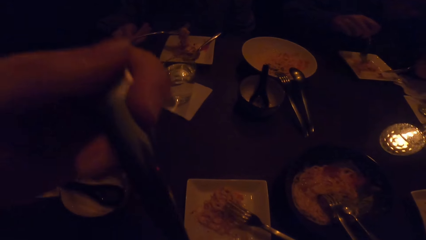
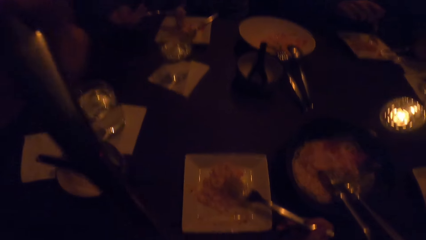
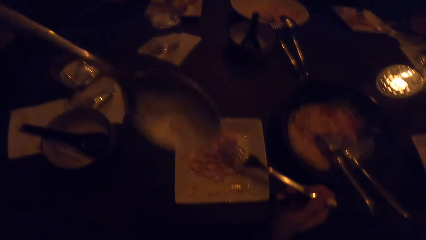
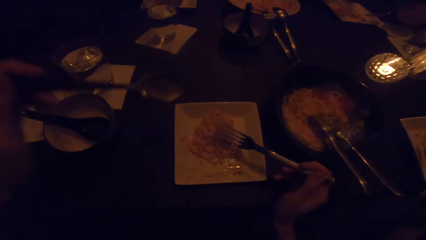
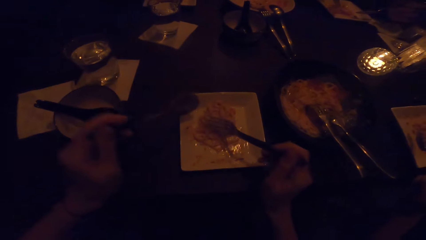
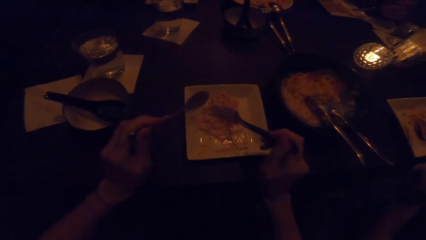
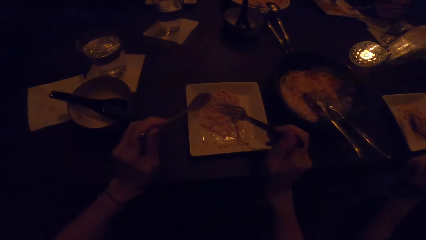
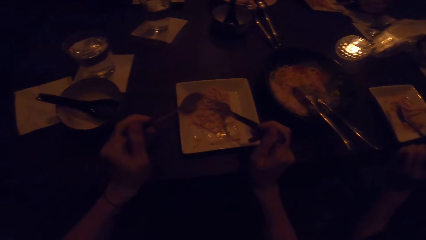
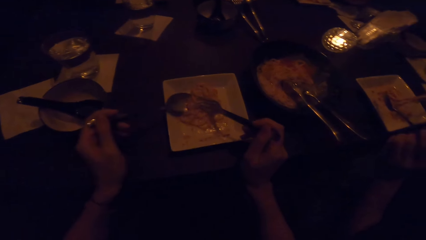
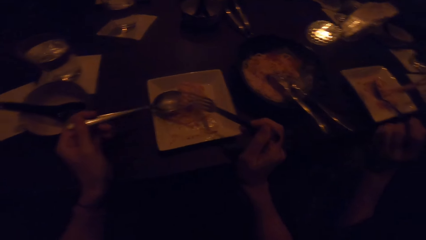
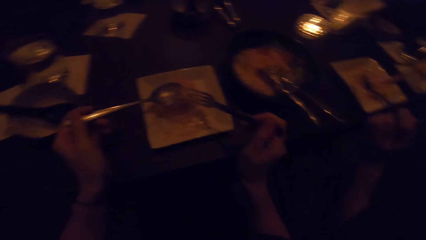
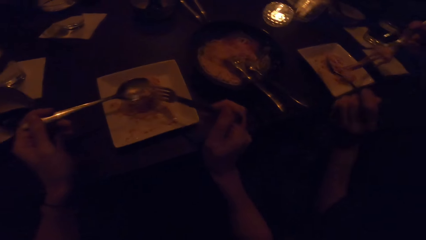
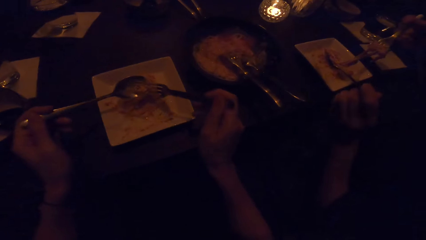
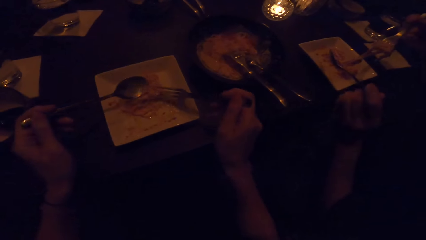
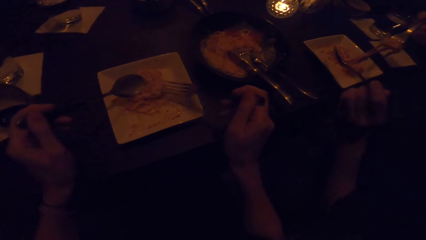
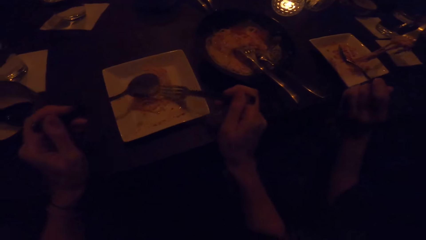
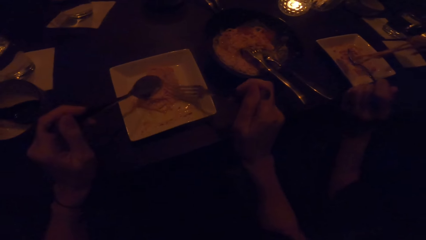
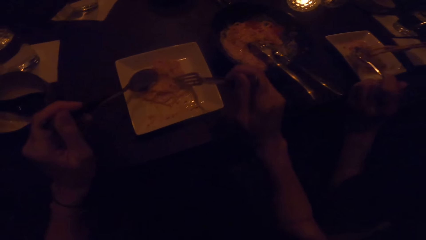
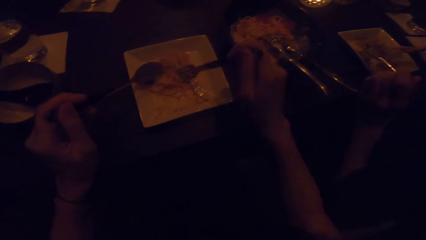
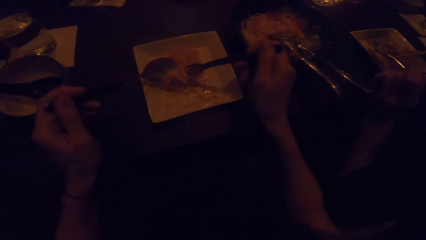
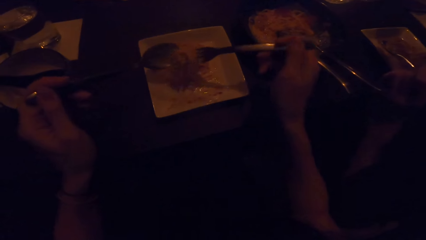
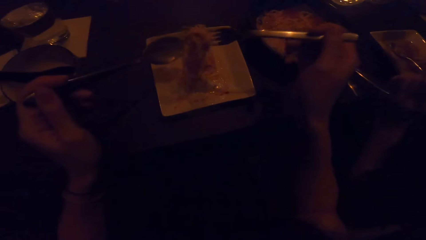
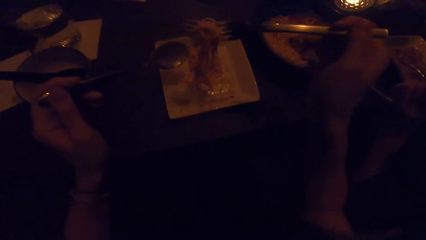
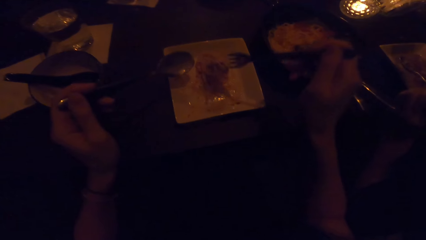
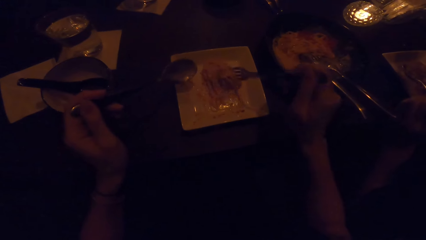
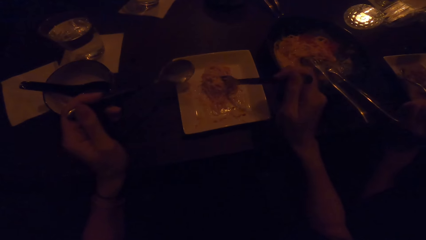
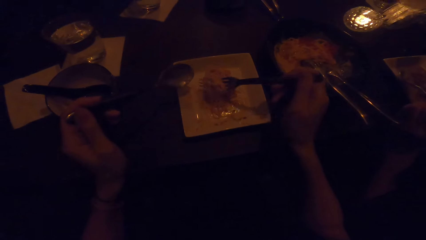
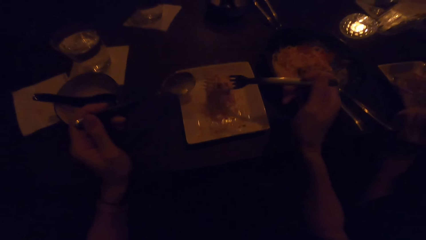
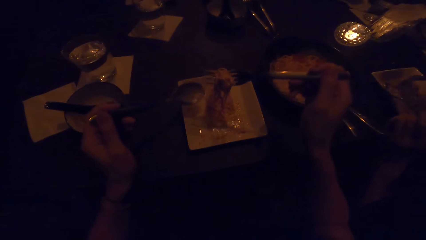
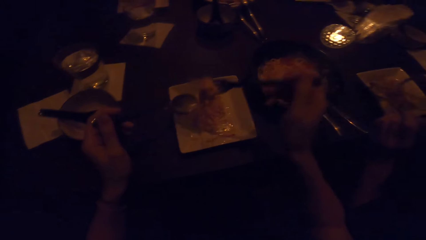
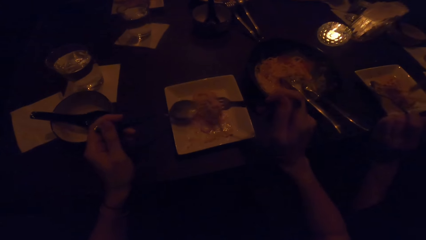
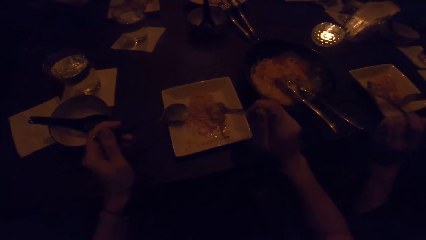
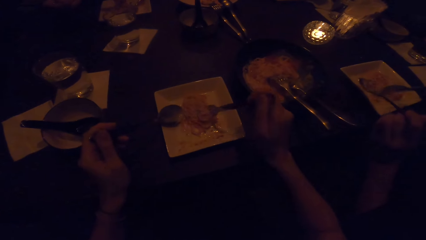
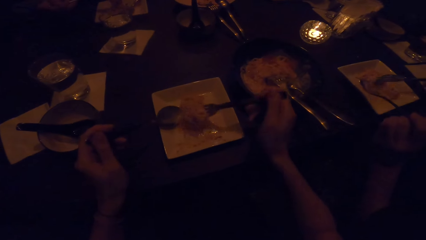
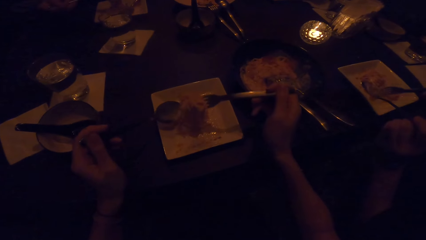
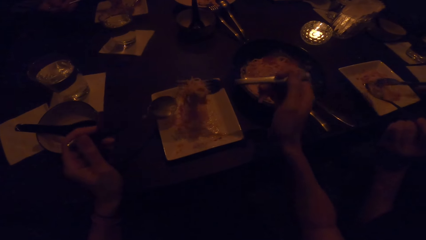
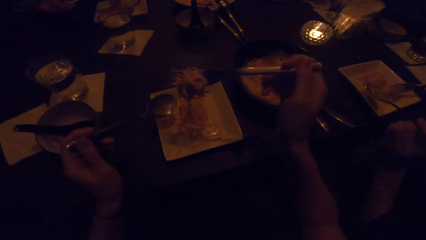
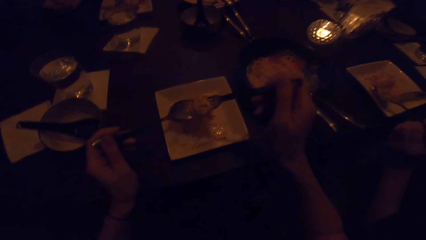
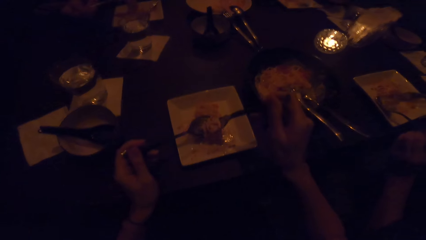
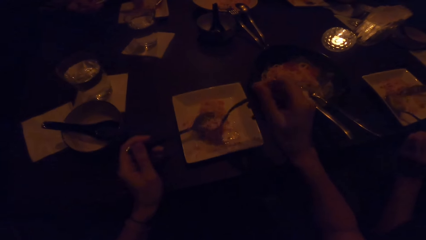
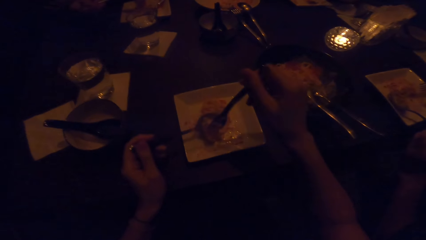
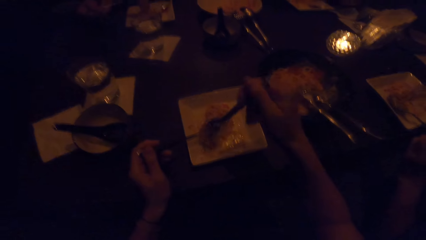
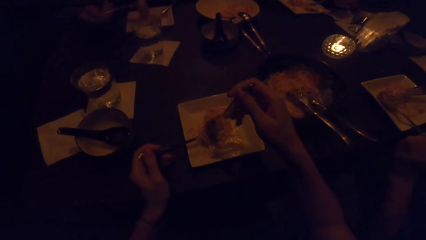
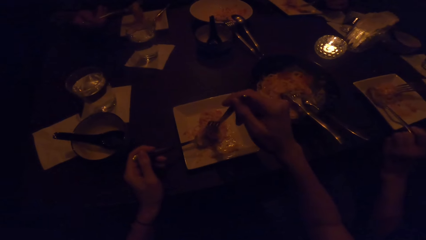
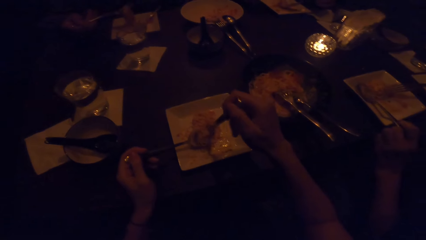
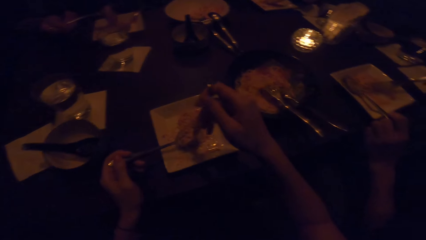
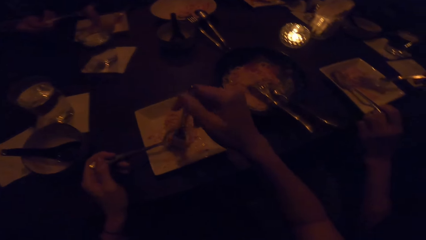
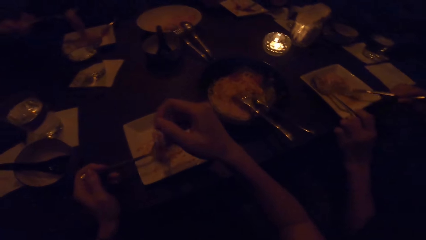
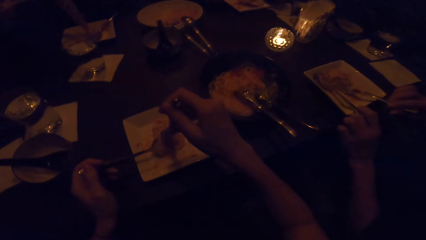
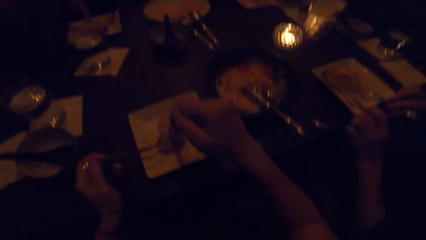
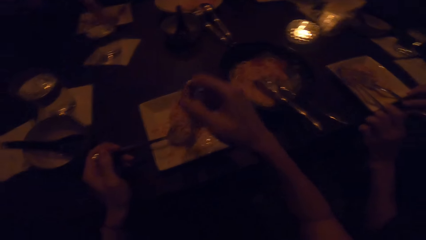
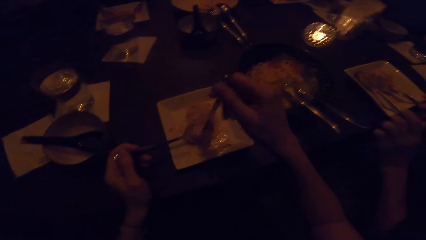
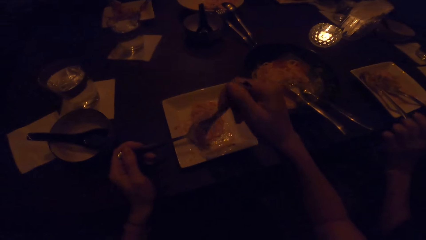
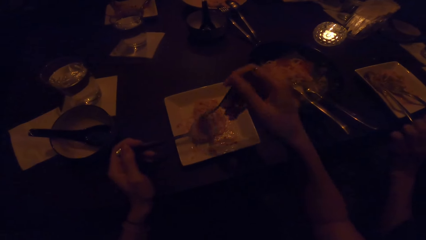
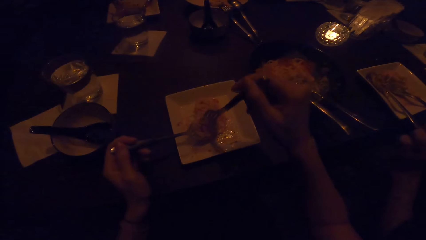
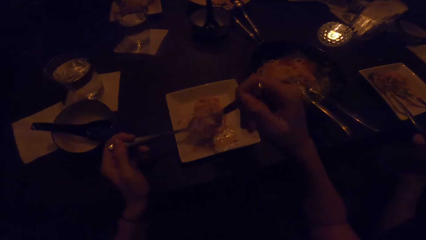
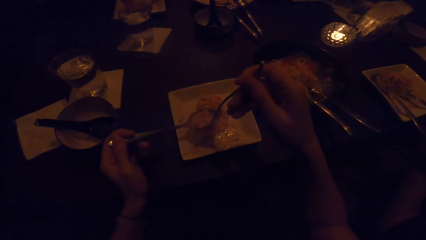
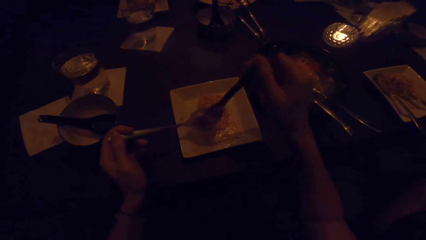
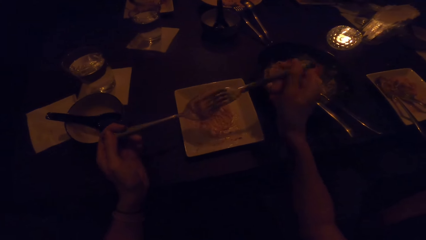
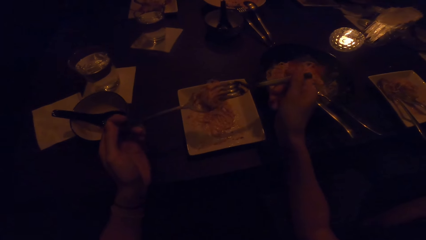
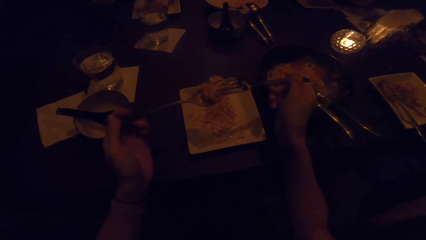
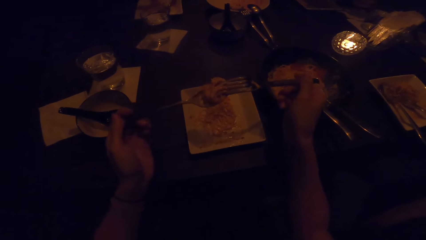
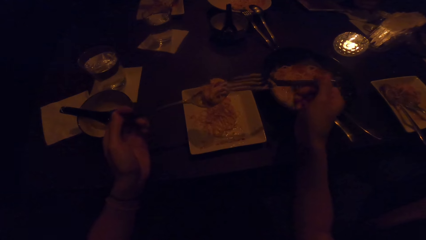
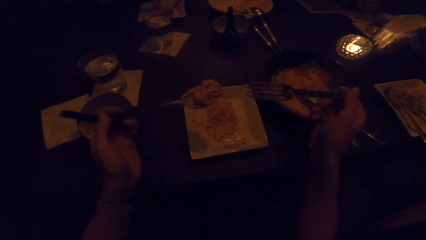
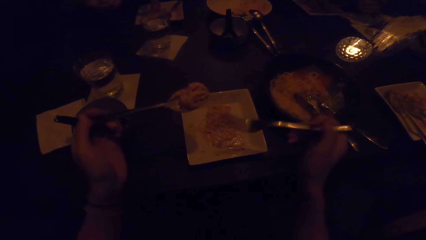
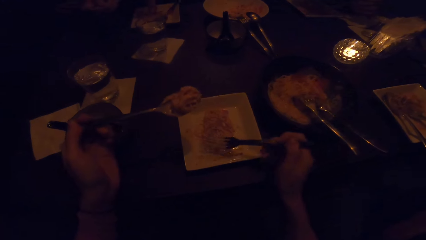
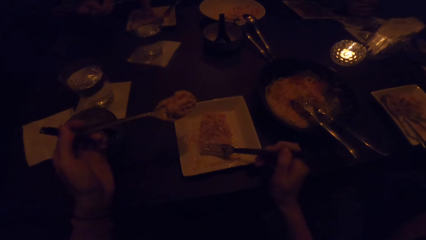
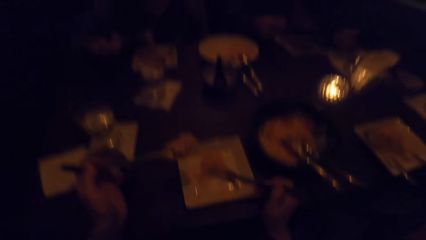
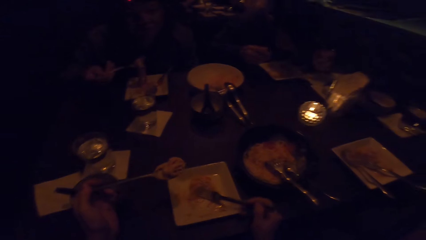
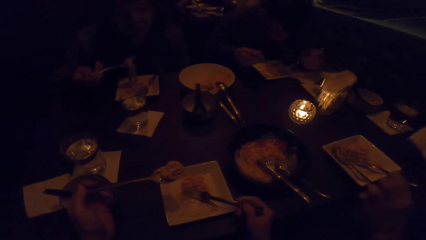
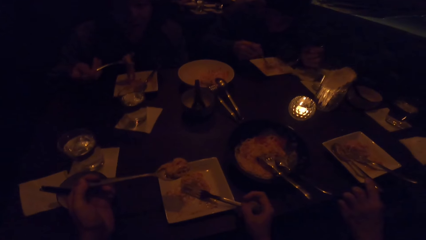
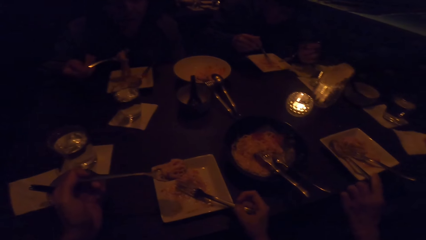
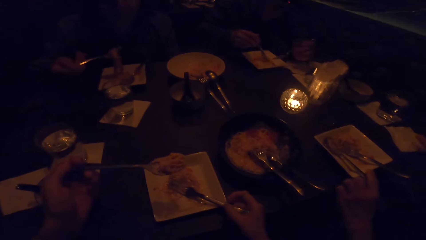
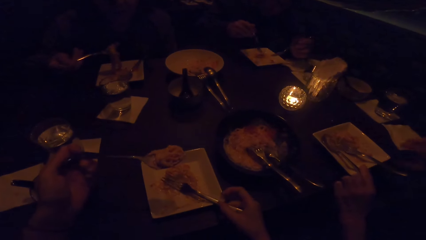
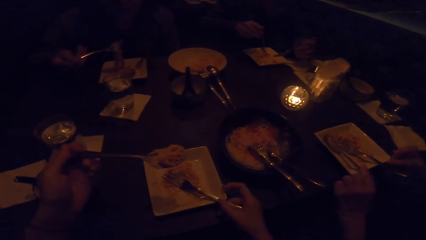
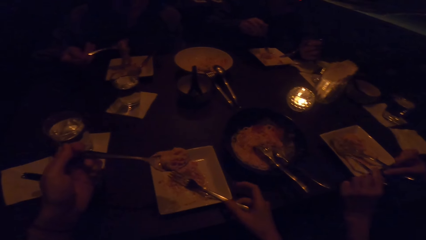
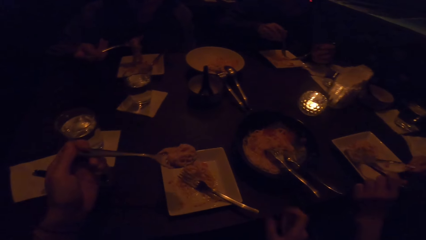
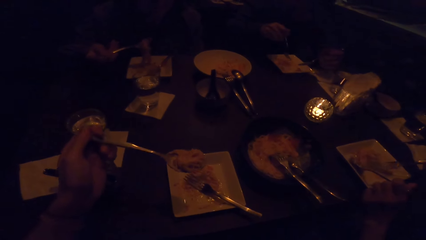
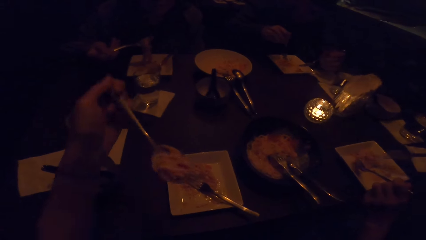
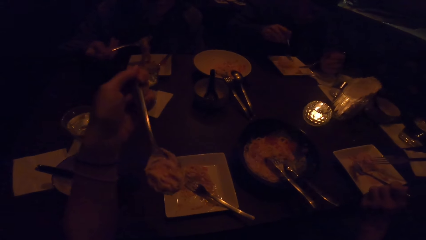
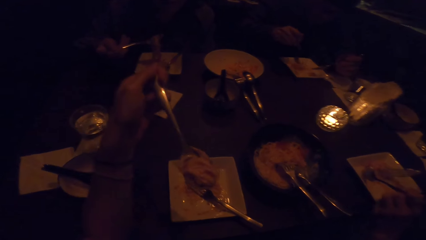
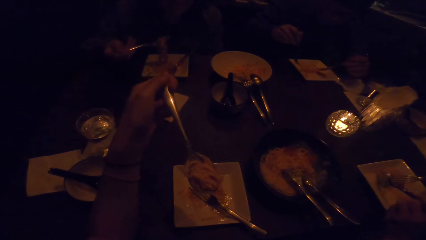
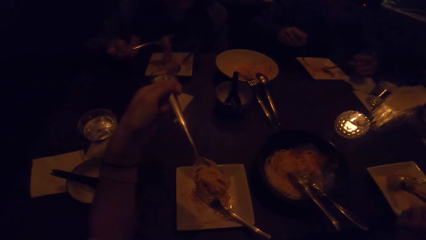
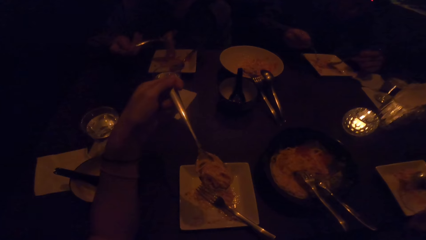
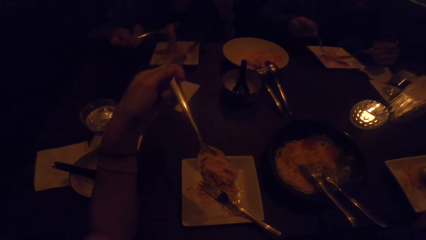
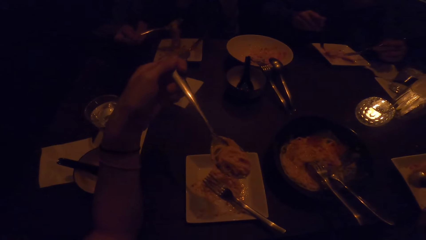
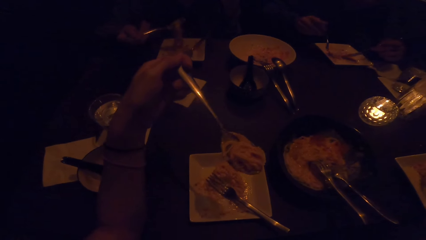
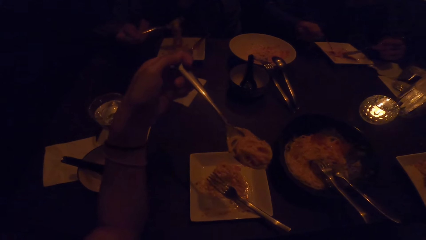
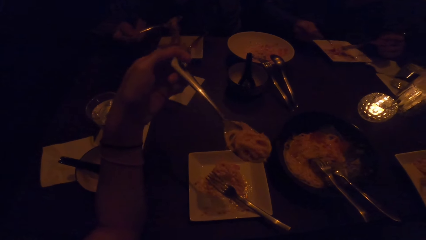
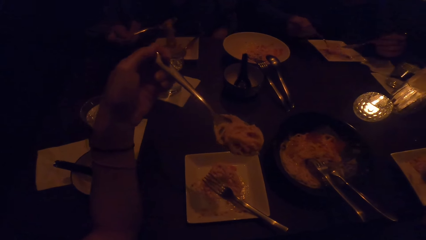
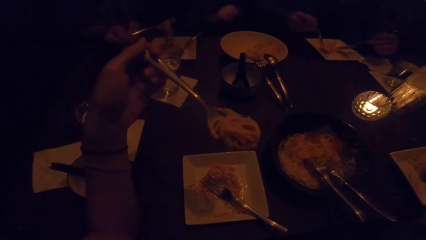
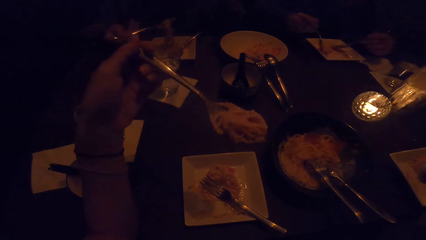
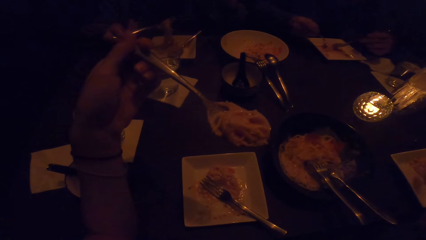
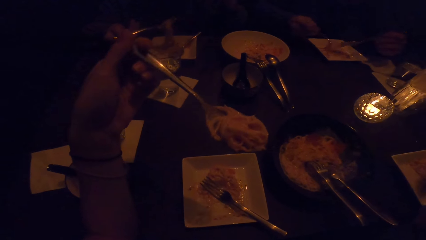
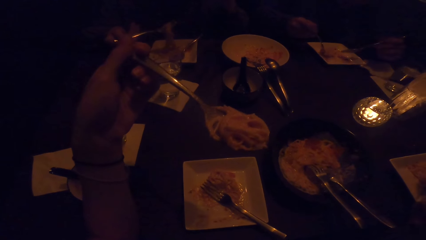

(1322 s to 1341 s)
A man eats food. The camera wearer squeezes food. They lift a spoon with the food.
